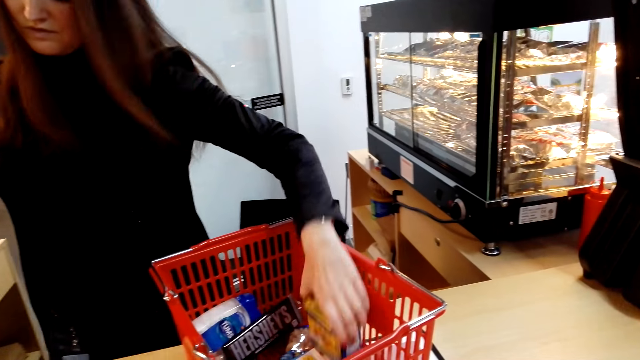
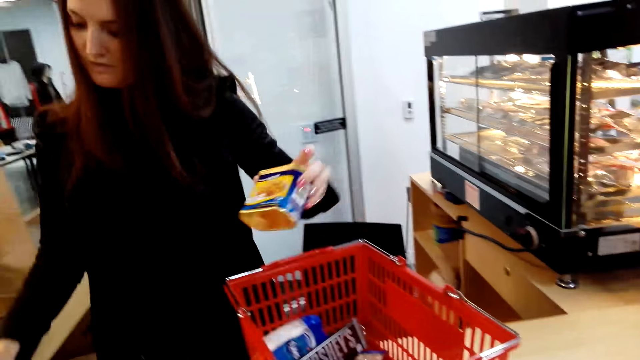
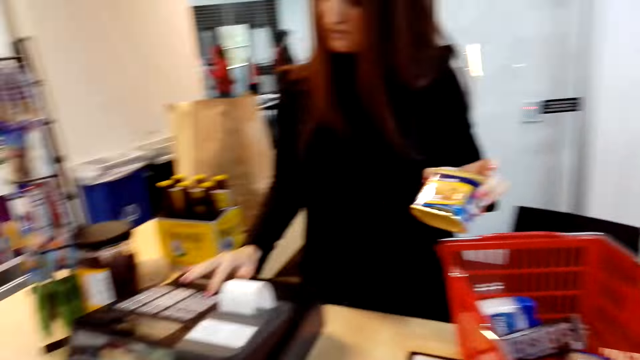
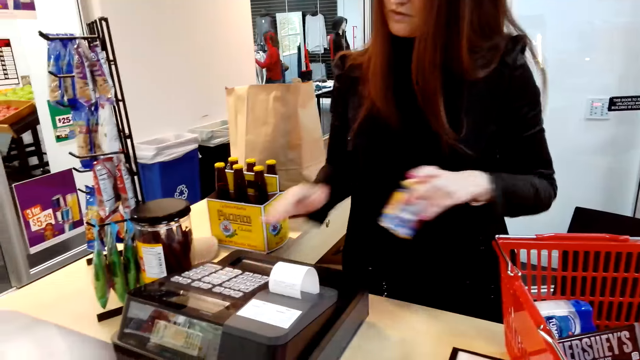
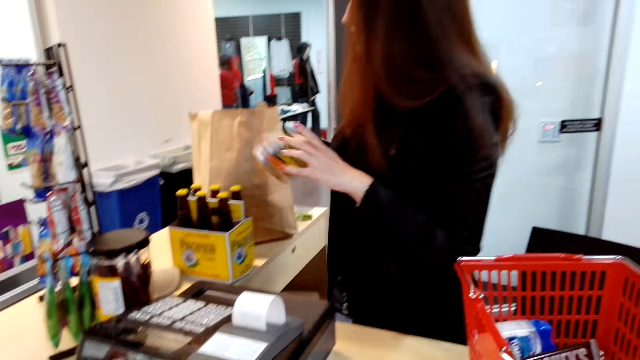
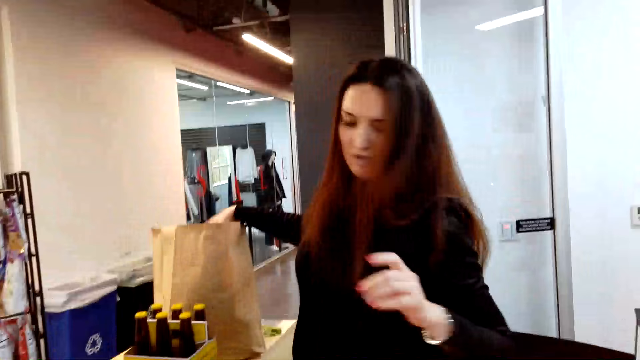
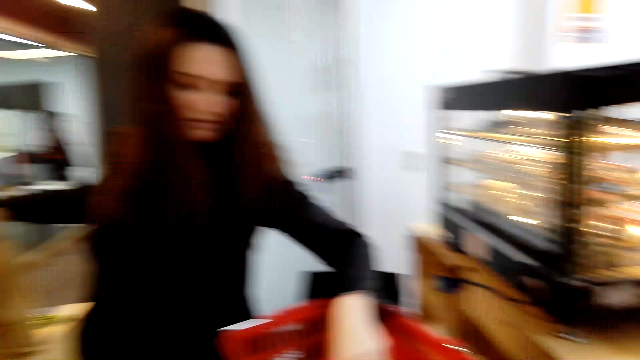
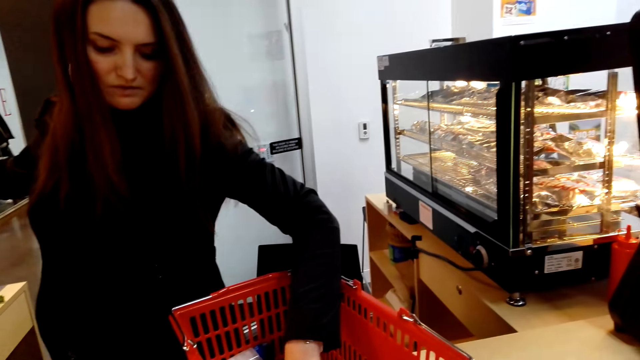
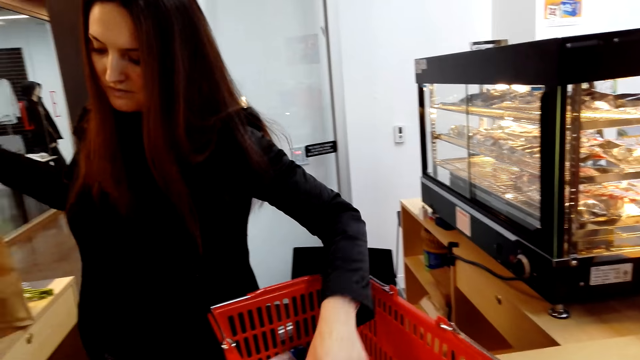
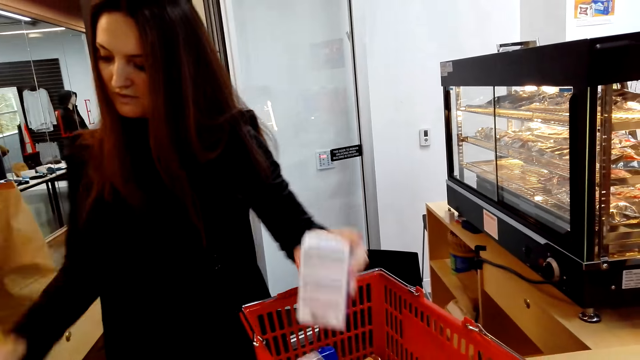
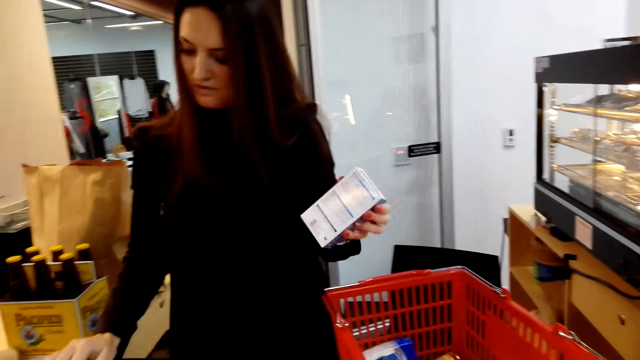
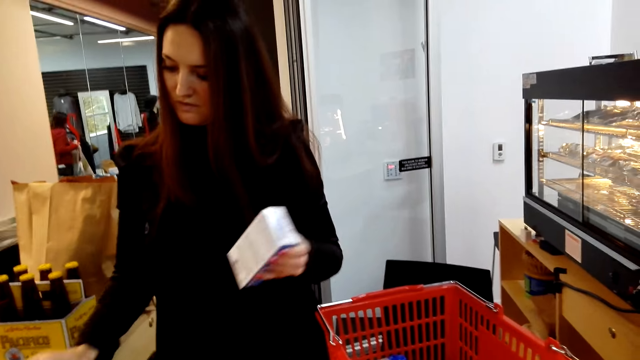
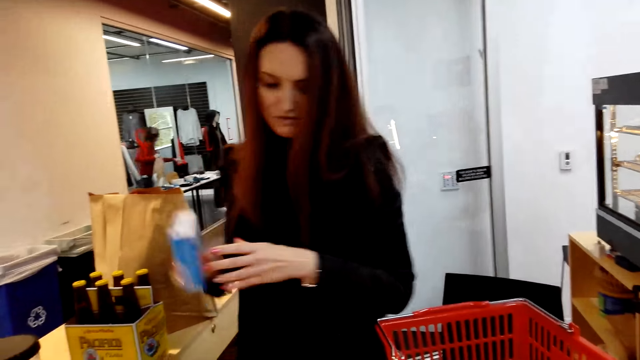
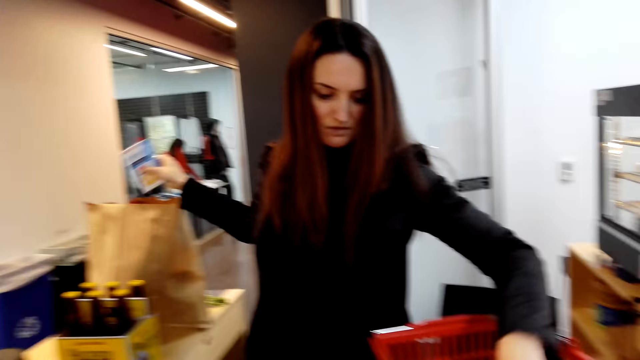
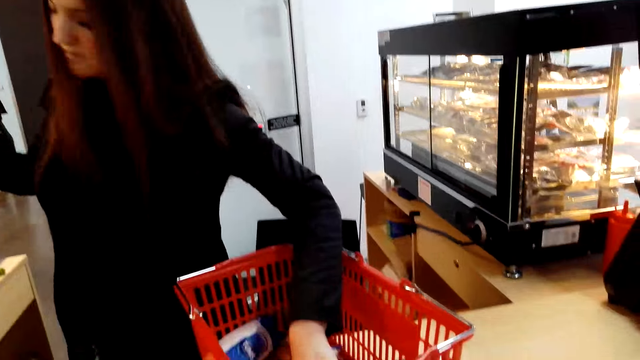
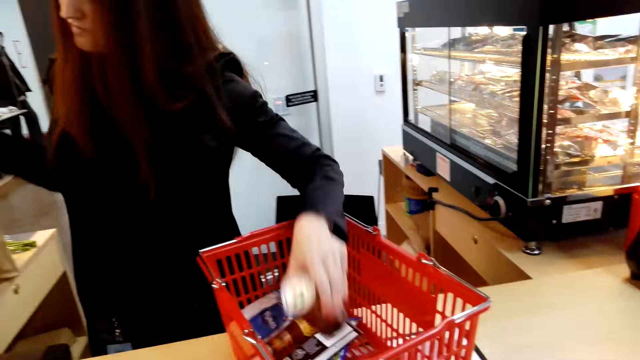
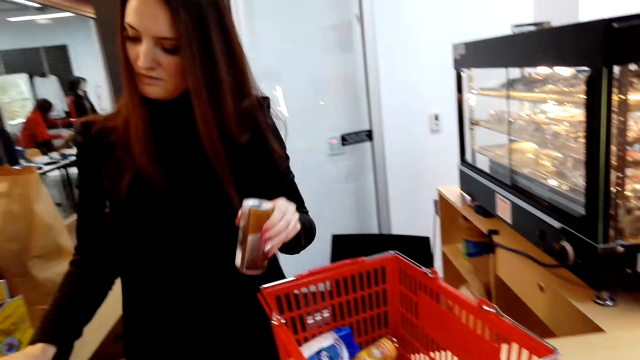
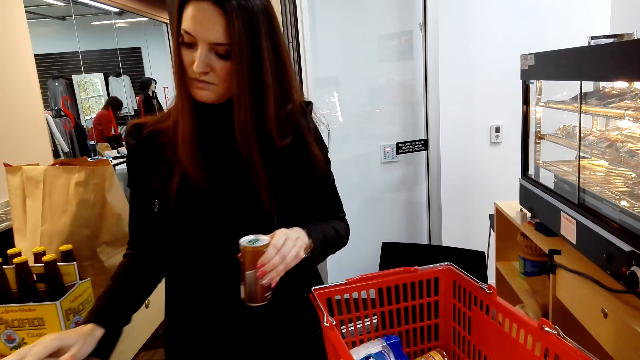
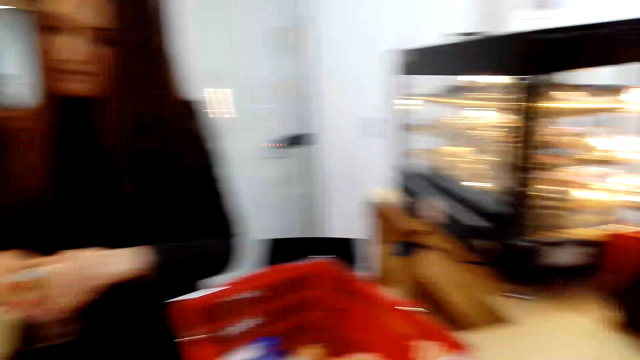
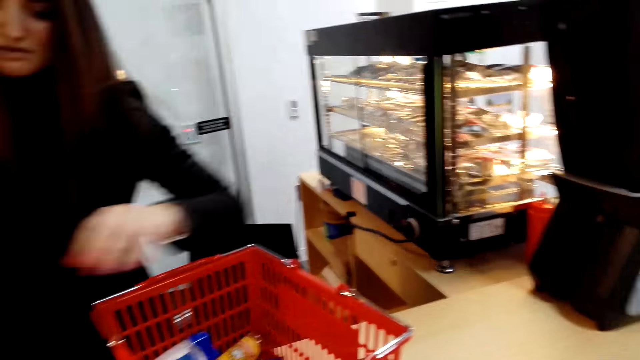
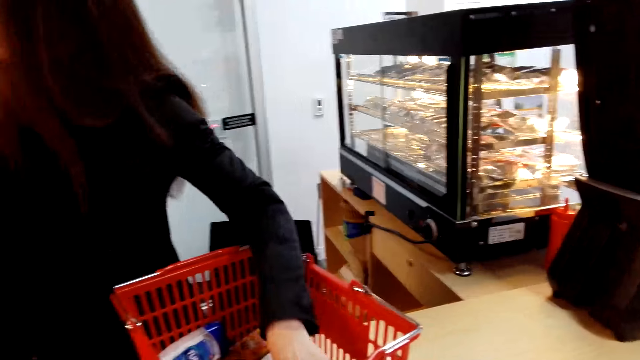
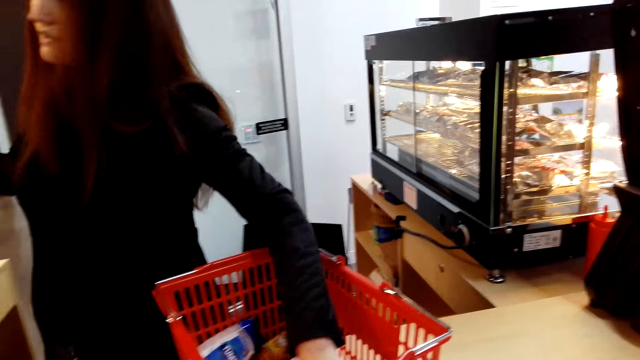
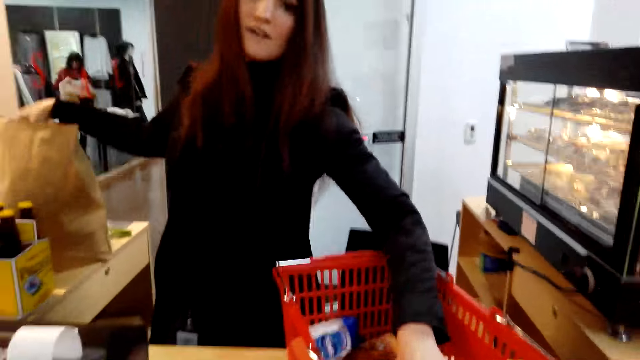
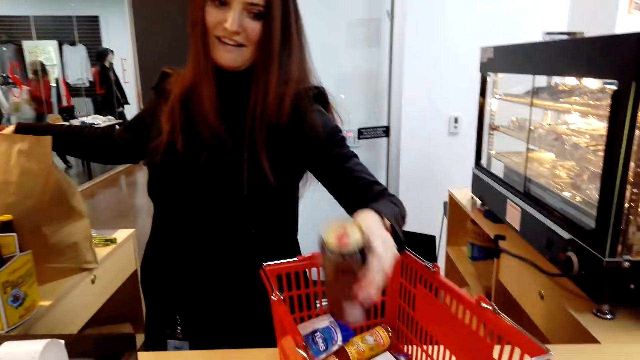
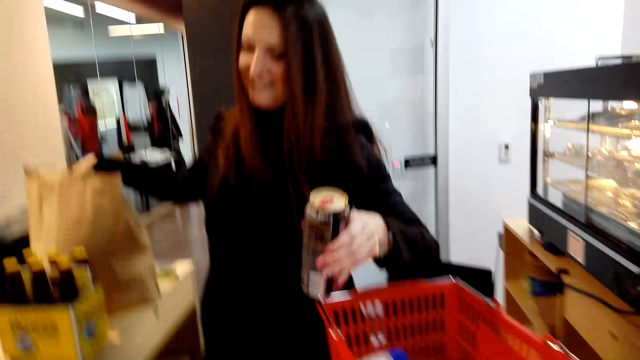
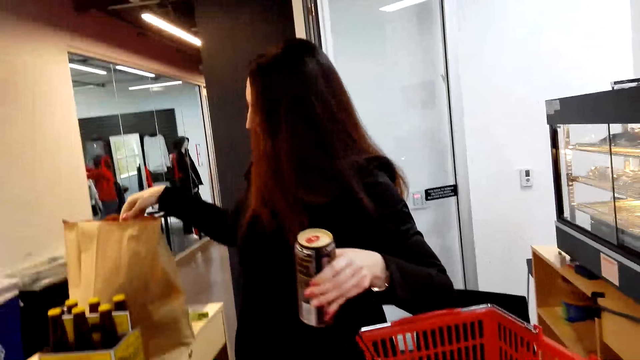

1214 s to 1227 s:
A lady operates the cash register machine, passes the tin to the right hand, puts the tin in the paper bag and picks a box. The camera wearer looks at the lady. The lady operates the cash register machine, passes the box to the right hand, puts the box in the paper bag and picks a can. The camera wearer looks at the shopping basket. The lady operates the cash register machine, passes the can to the right hand, puts the can in the paper bag and picks a can. The camera wearer looks at the lady and talks to the lady.

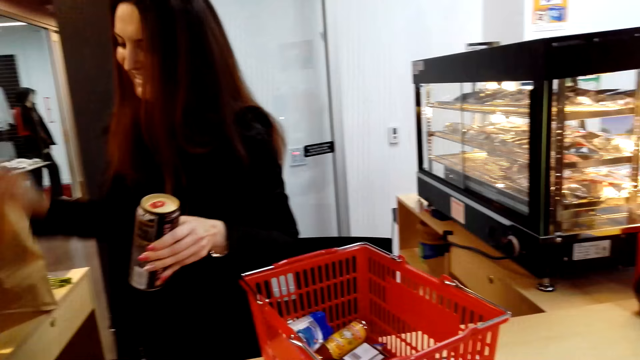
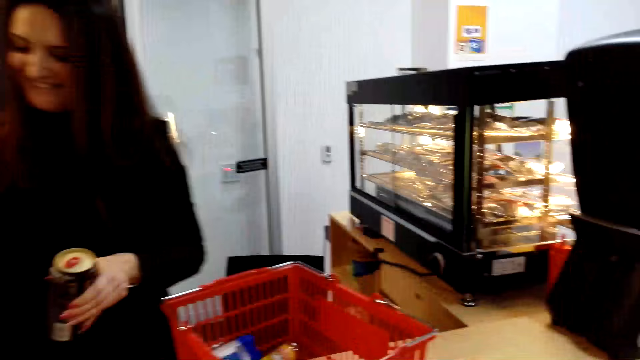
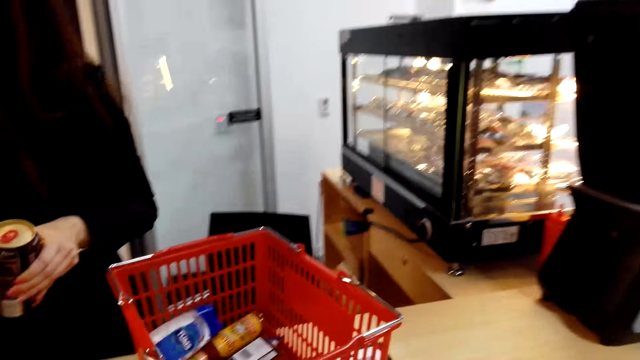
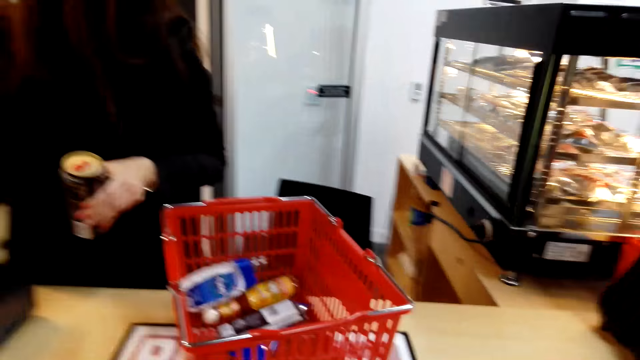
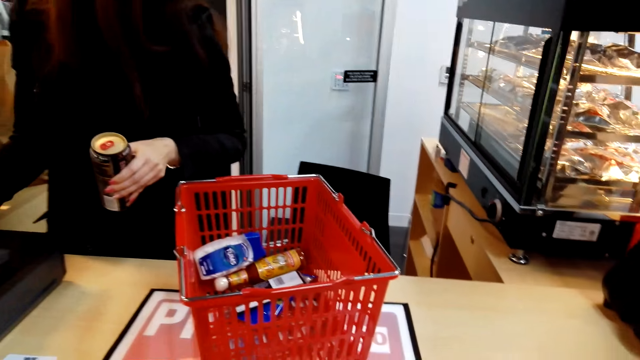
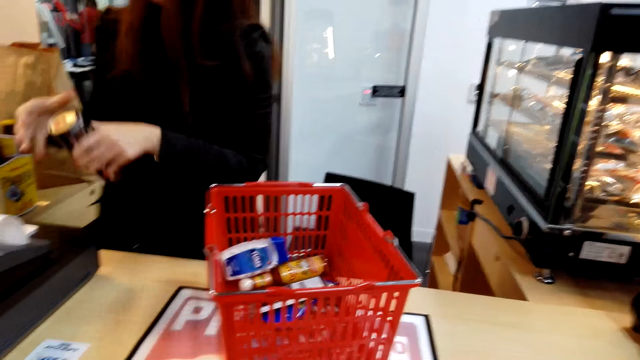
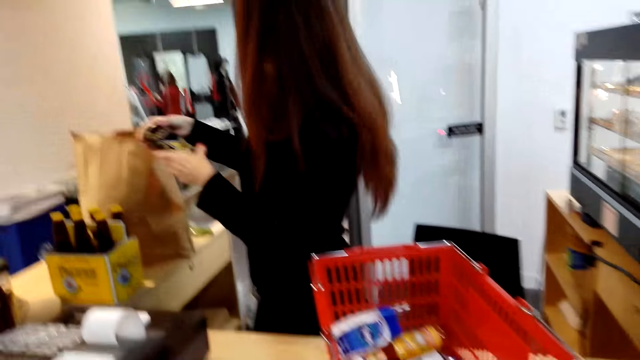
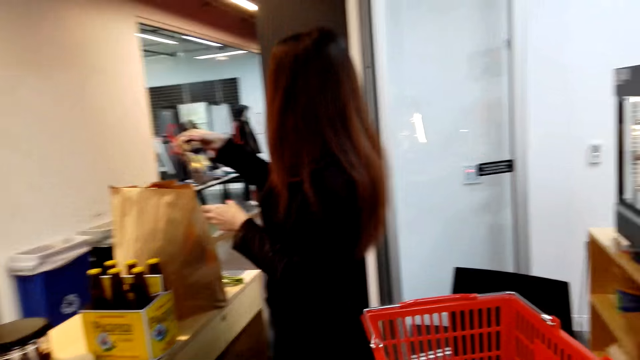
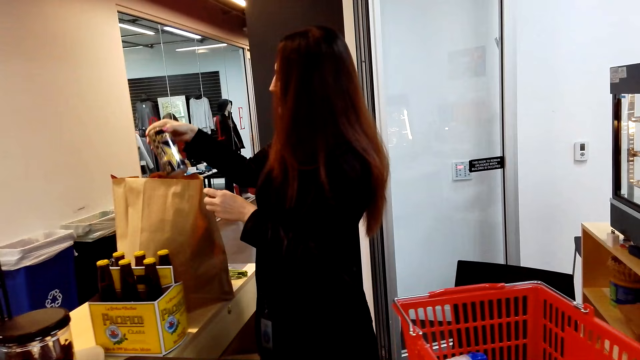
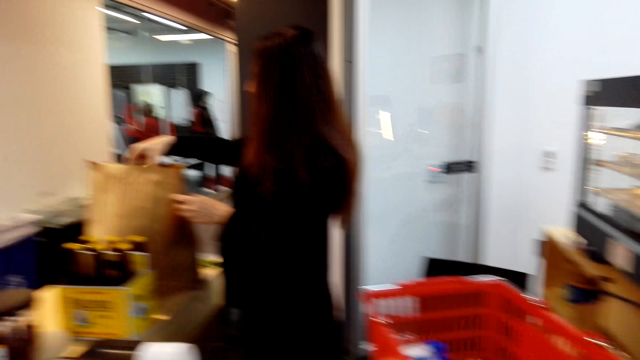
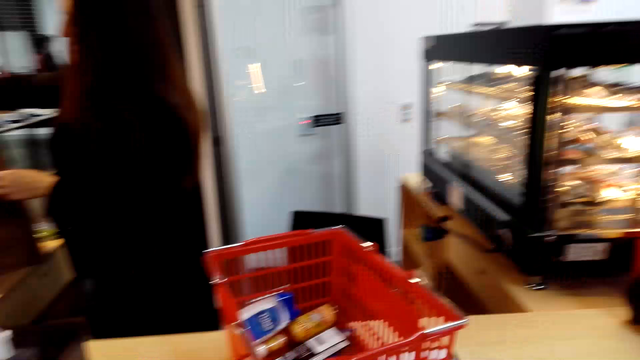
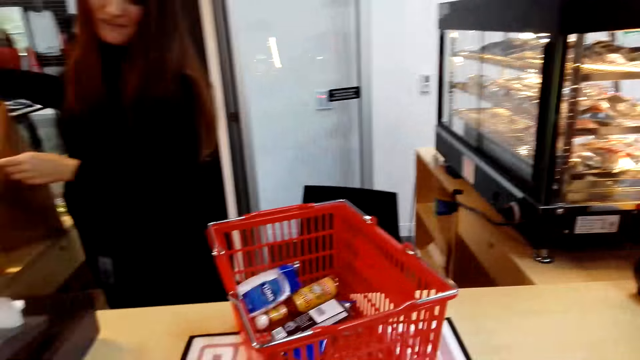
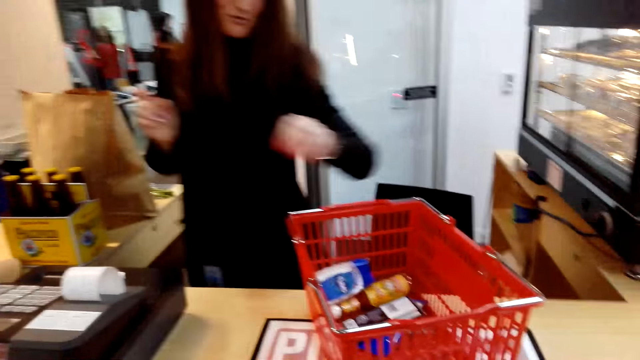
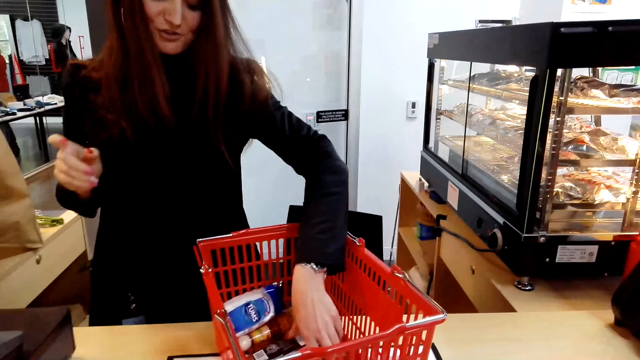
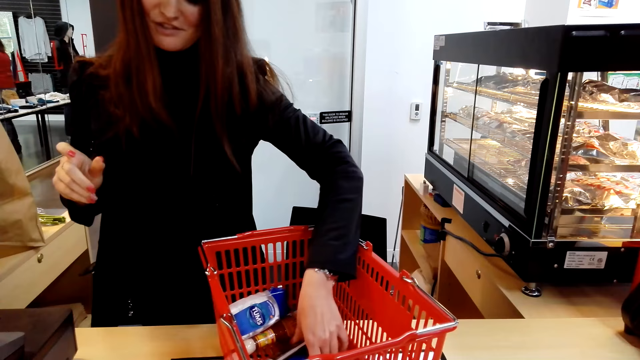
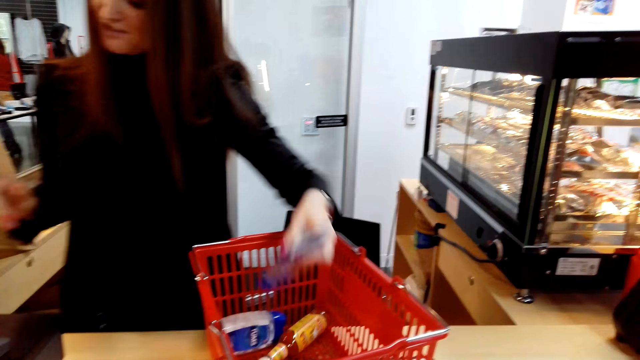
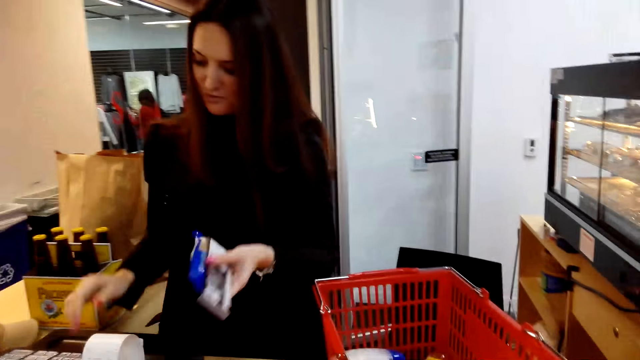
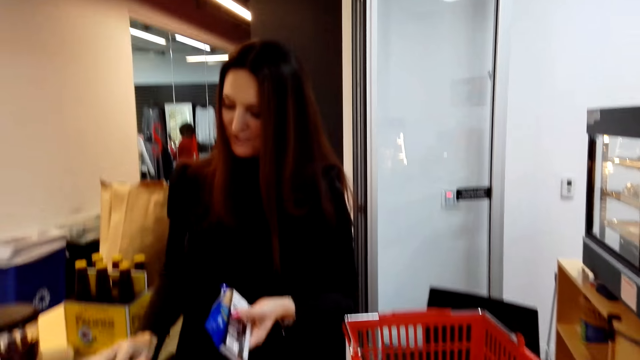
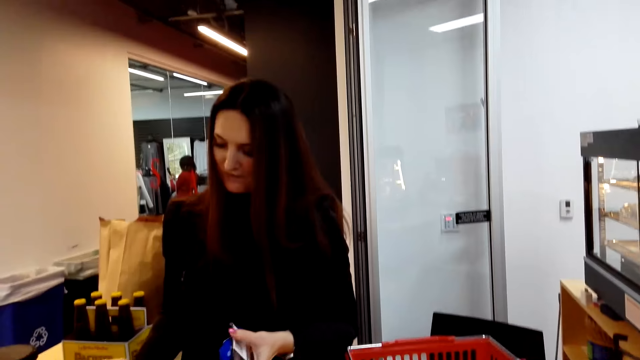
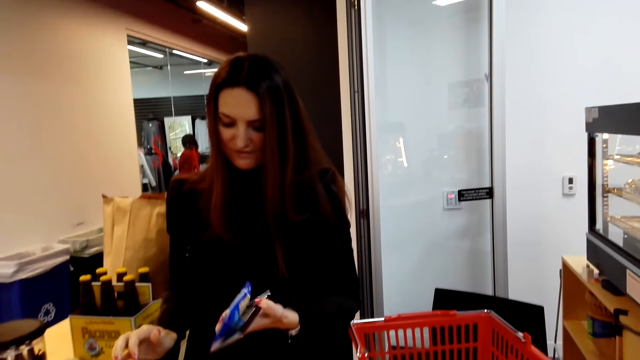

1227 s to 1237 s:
A lady operates the cash register machine, passes the can to the right hand and puts the can in the paper bag. The lady picks snacks and talks to the camera wearer. The lady operates the cash register machine.
